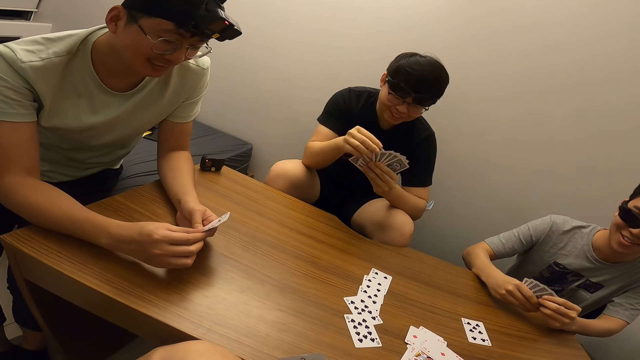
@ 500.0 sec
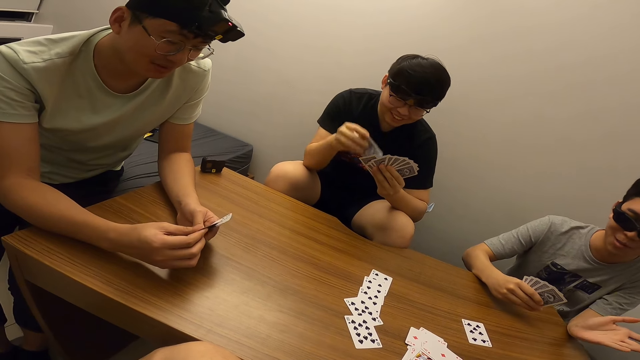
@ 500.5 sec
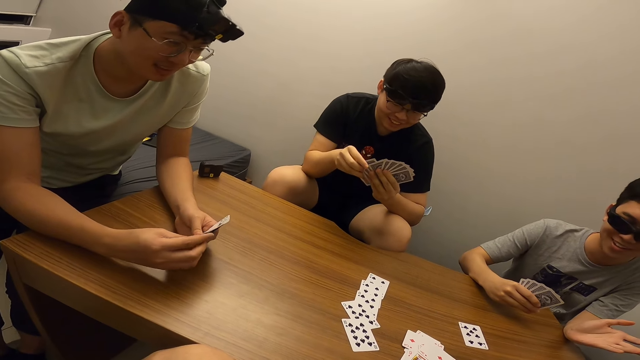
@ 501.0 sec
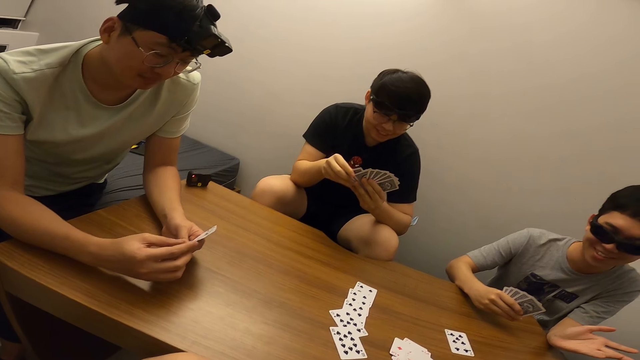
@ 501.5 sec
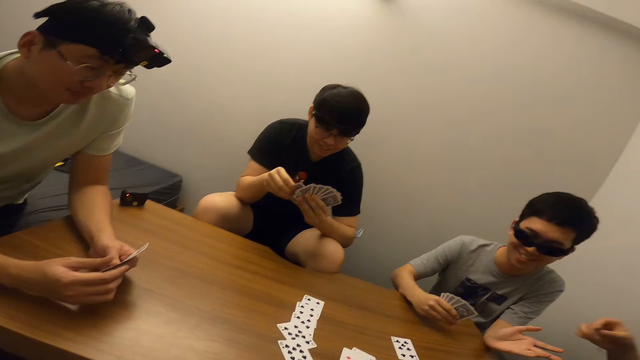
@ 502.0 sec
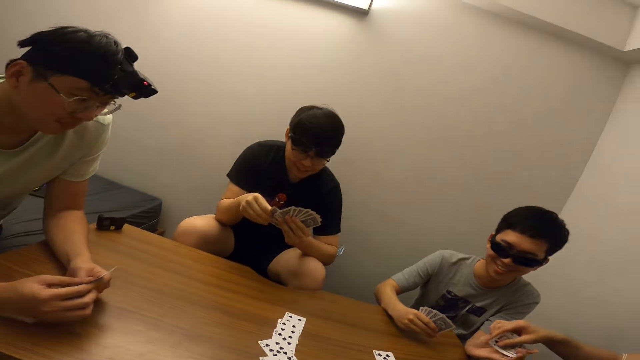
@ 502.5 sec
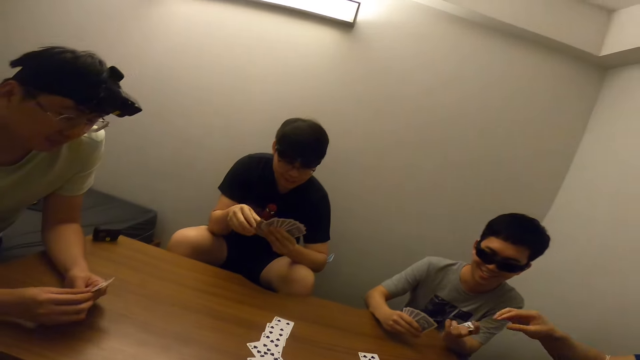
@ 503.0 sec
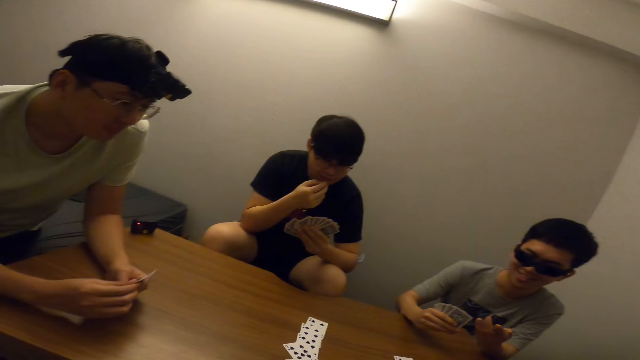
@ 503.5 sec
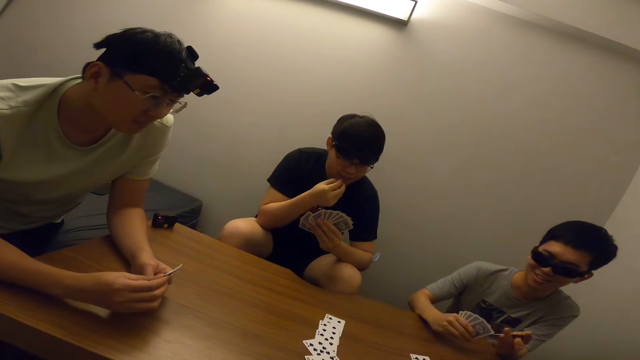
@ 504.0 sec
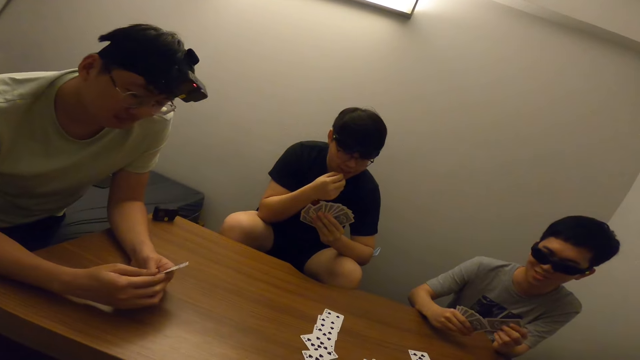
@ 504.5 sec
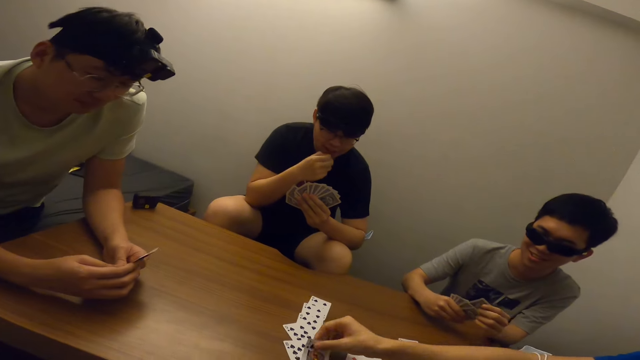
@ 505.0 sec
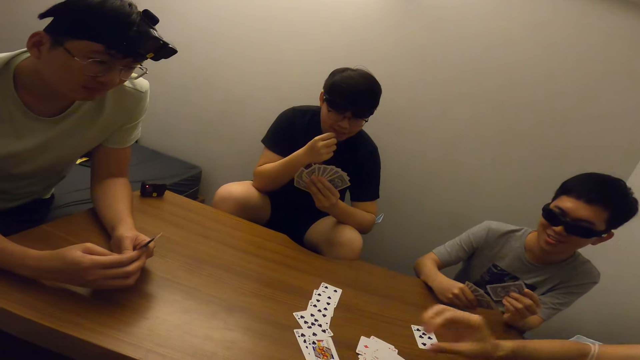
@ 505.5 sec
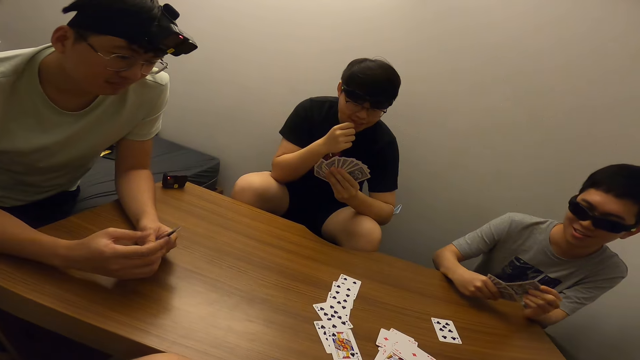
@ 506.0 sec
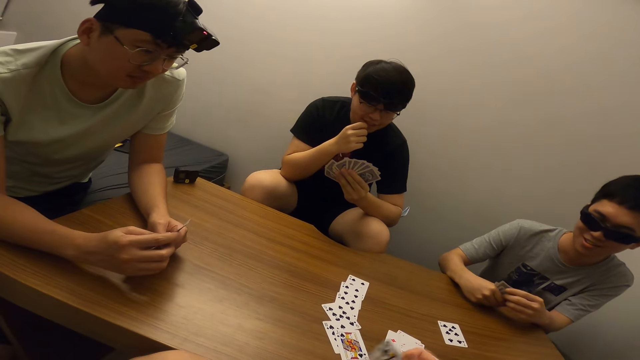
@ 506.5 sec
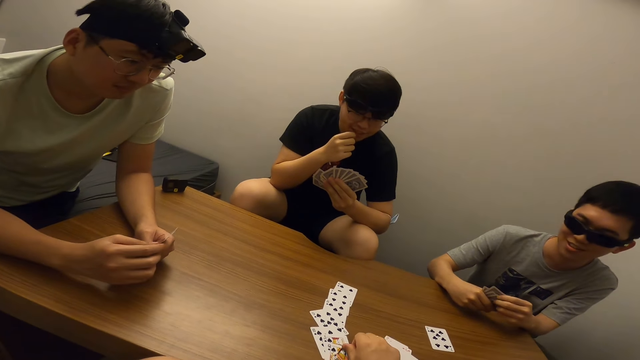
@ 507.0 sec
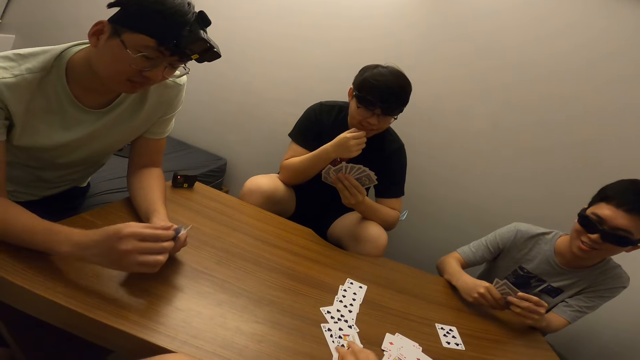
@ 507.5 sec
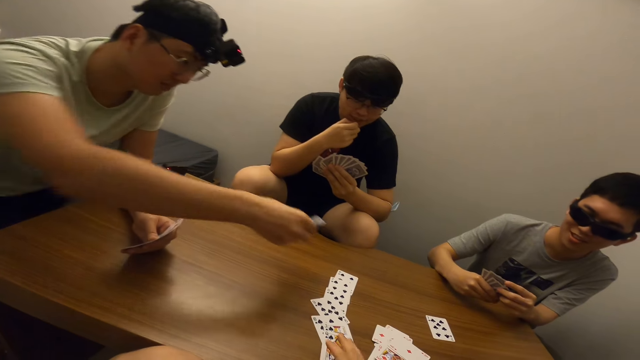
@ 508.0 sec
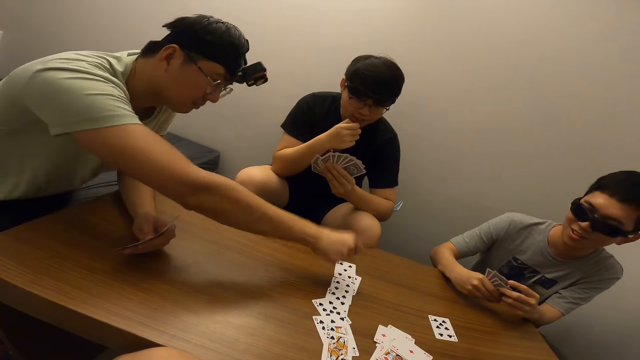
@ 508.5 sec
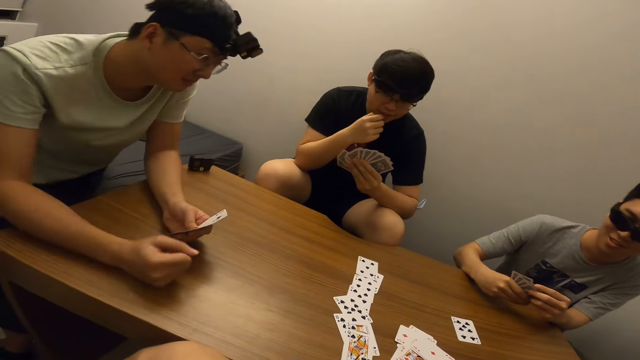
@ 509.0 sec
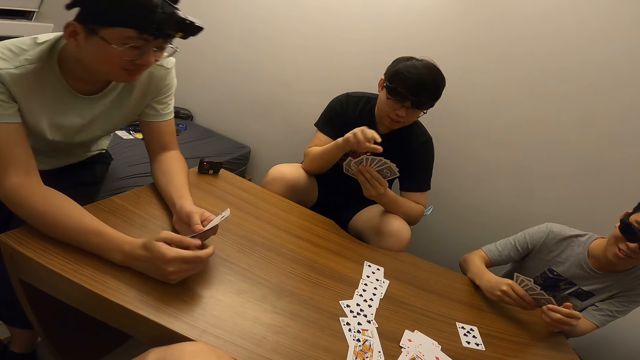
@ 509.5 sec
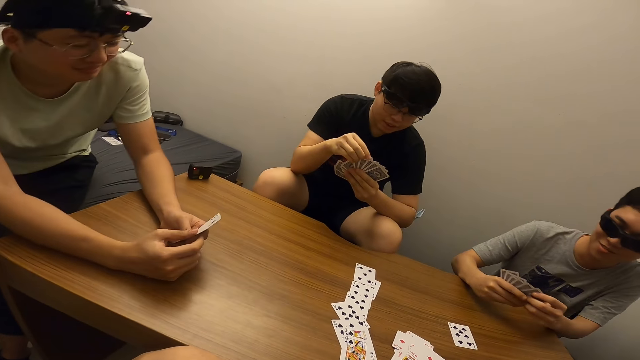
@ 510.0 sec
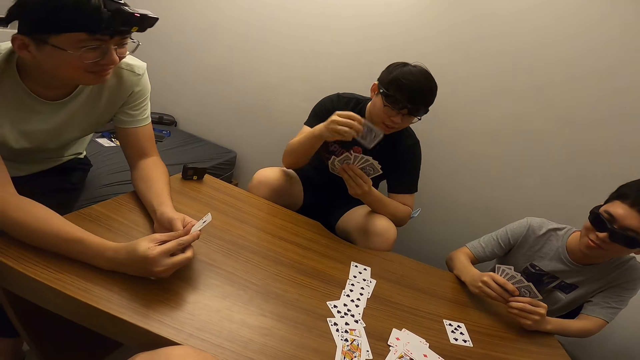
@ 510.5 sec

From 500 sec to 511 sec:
A man stretches his left hand towards another man. The other man passes the card in his right hand to the first man. A third man touches his mouth with his right hand. The camera wearer places the card in his right hand on the table. A fourth man places the card in his right hand on the table.

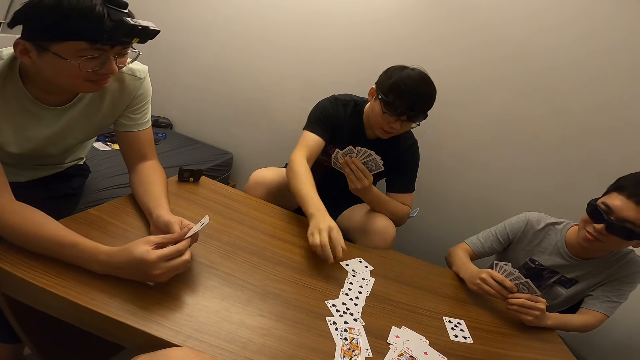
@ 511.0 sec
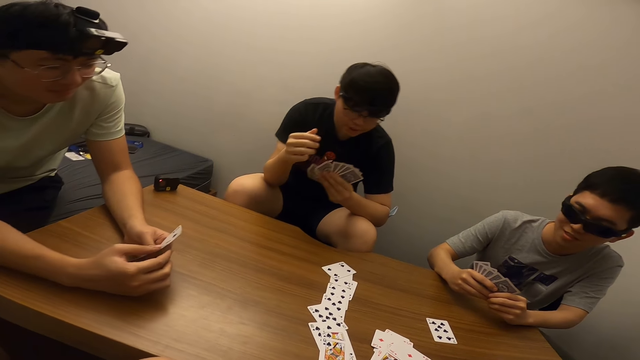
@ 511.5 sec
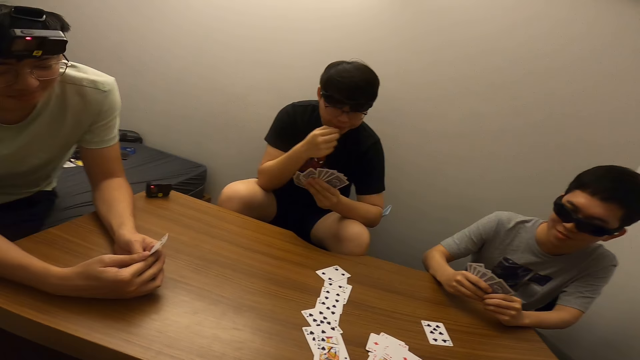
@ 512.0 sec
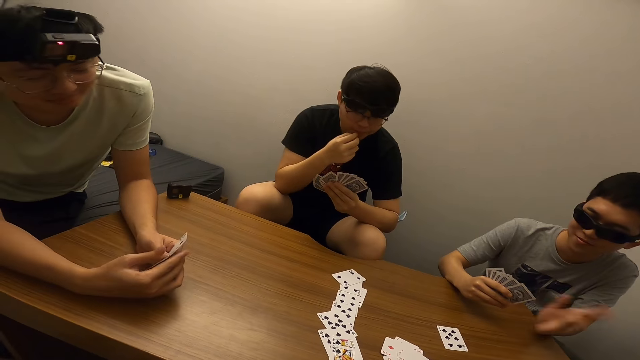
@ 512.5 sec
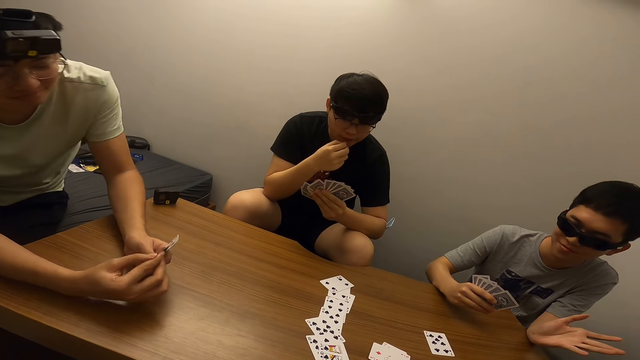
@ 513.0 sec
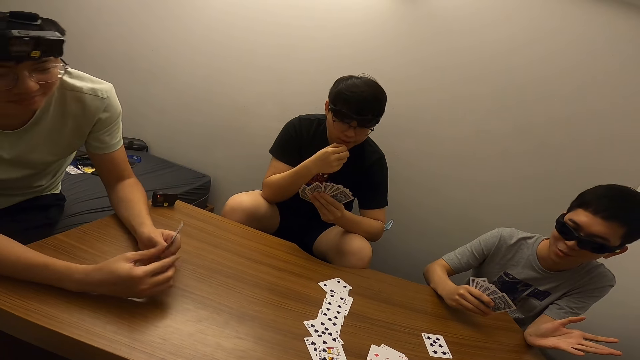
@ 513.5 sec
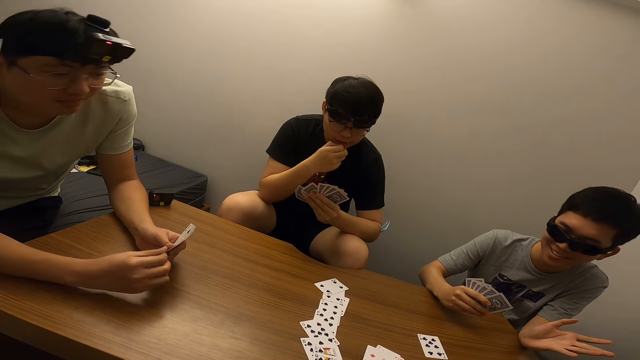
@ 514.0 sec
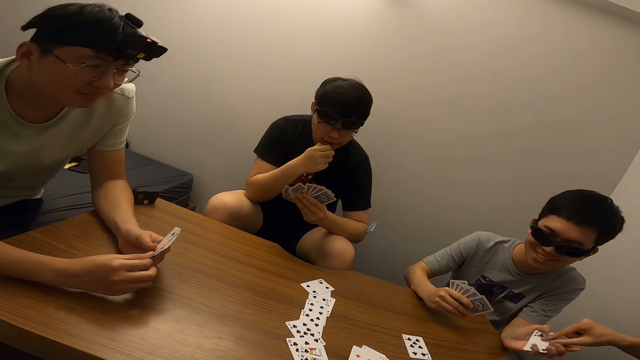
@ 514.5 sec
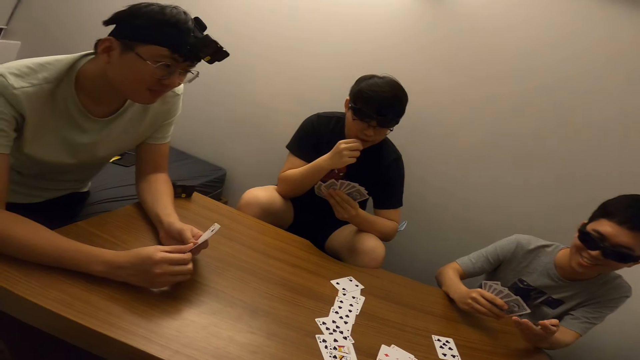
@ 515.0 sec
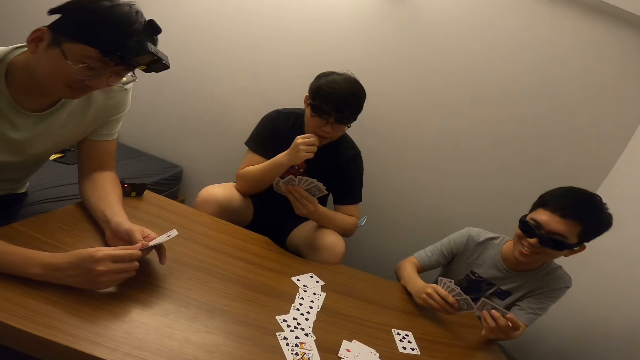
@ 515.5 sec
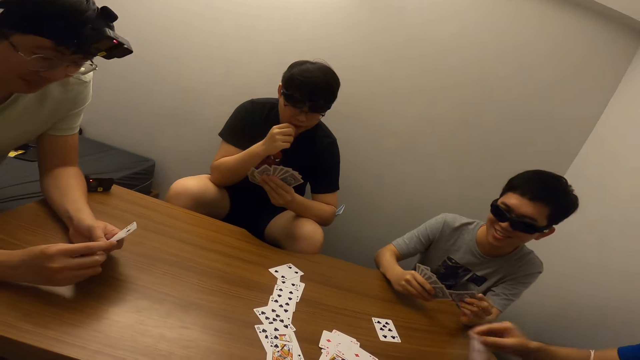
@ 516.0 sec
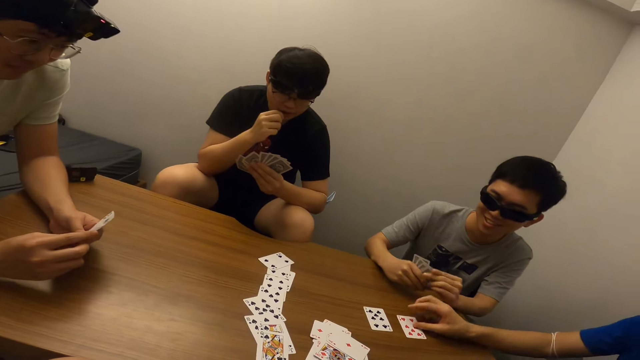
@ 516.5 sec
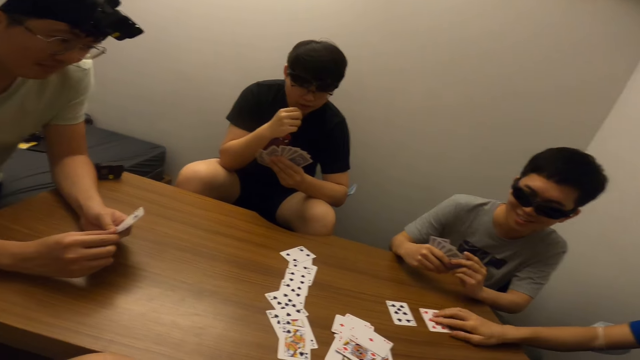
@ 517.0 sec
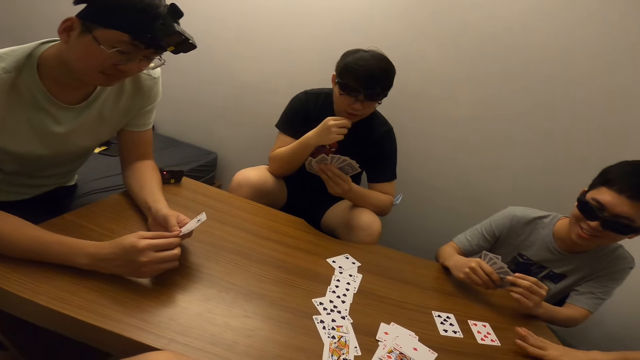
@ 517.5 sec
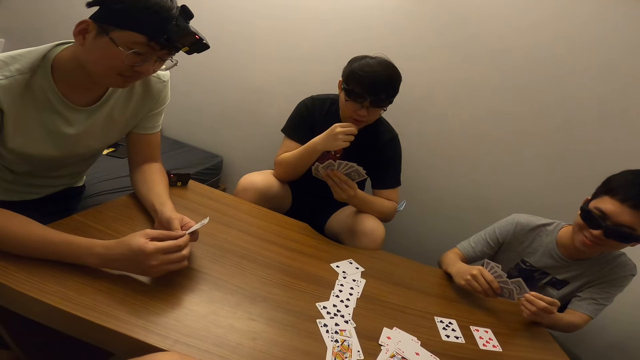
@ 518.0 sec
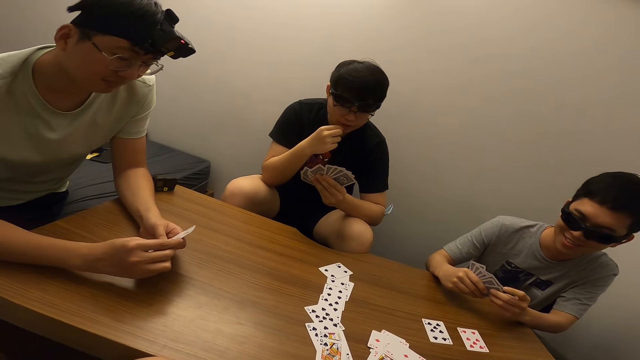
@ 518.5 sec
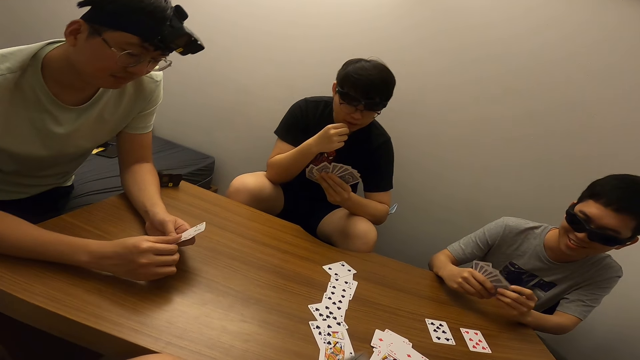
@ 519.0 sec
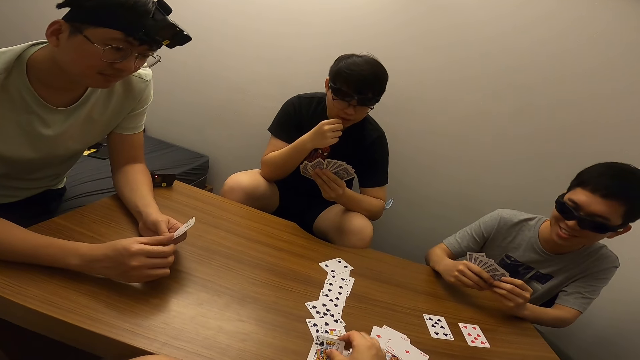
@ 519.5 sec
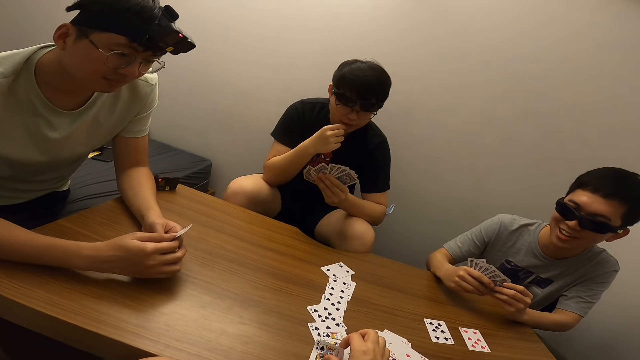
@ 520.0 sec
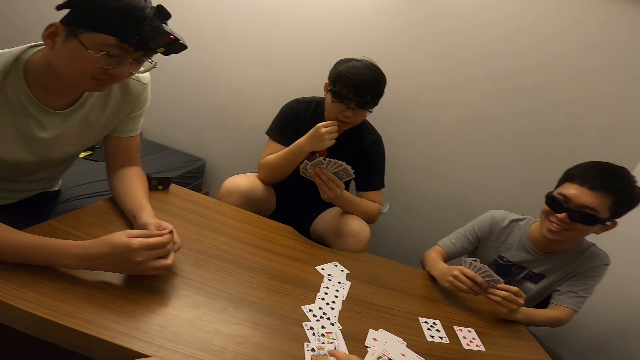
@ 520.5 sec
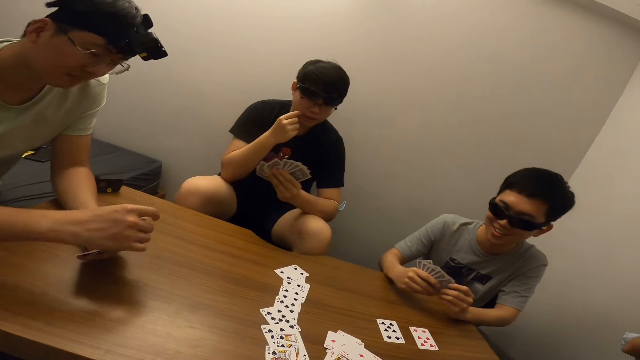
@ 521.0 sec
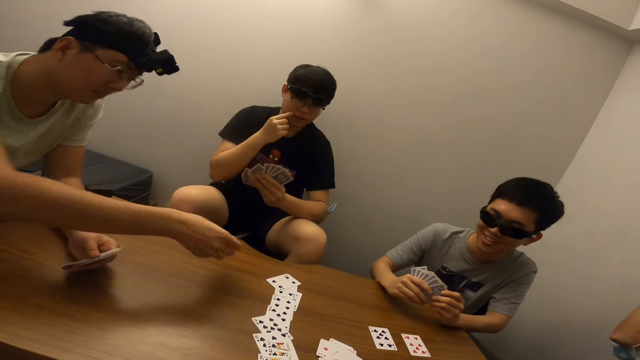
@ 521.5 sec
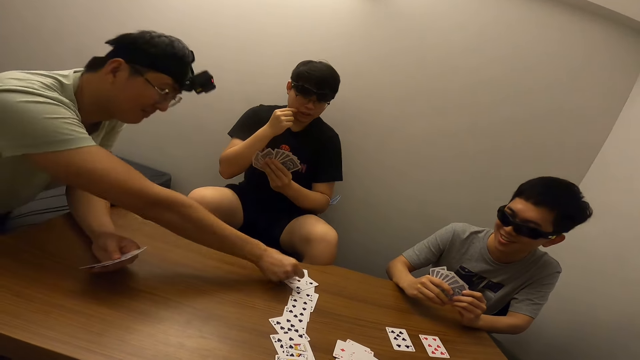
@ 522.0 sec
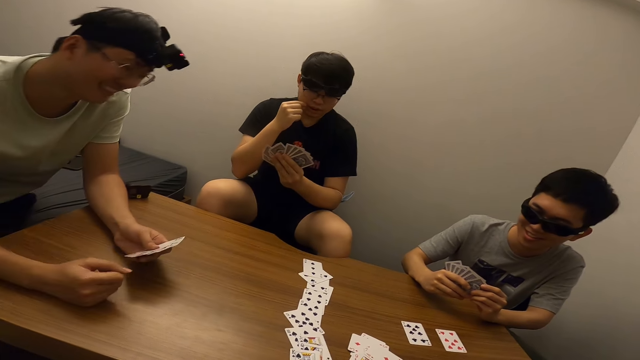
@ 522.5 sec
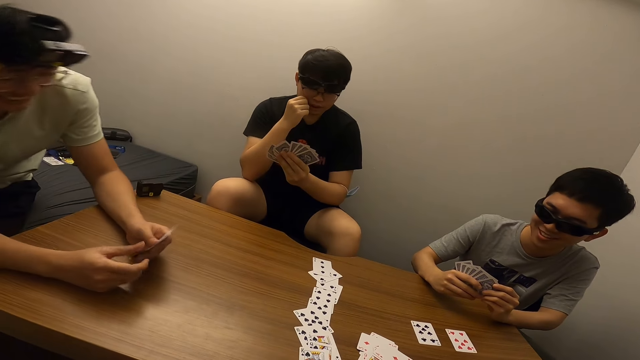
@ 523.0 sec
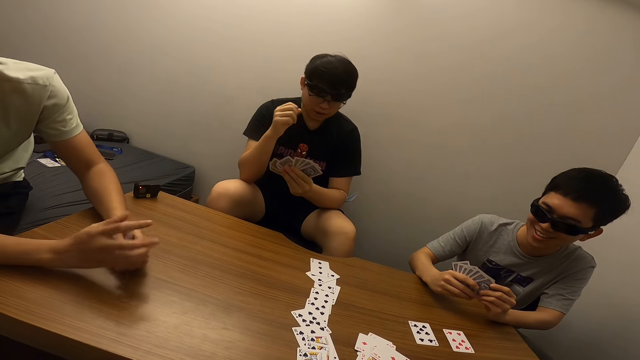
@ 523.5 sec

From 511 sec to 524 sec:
A man places the card in his right hand on the table. Another man stretches his left hand towards a third man. The third man passes the card in his right hand to the second man and places the card in his right hand on the table. The camera wearer places the card in his right hand on the table. A fourth man places the card in his right hand on the table.
